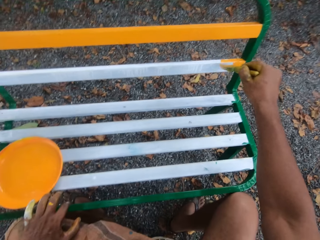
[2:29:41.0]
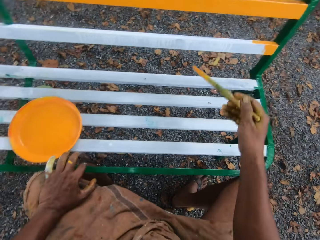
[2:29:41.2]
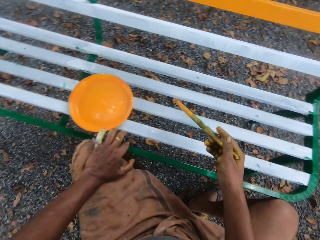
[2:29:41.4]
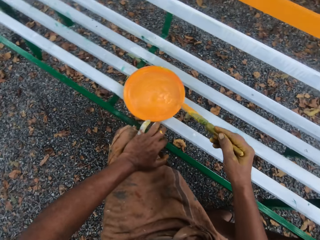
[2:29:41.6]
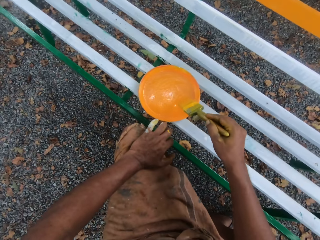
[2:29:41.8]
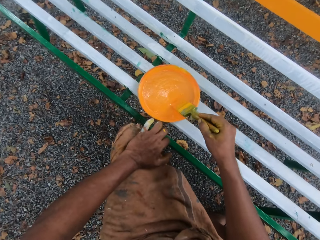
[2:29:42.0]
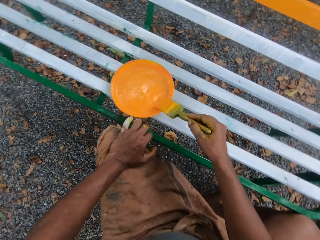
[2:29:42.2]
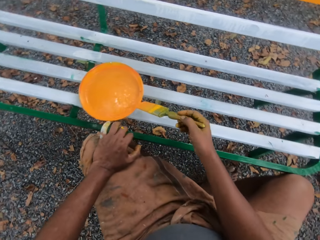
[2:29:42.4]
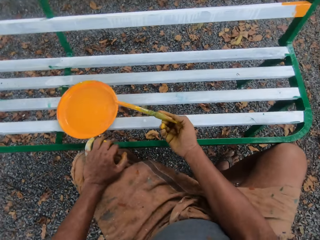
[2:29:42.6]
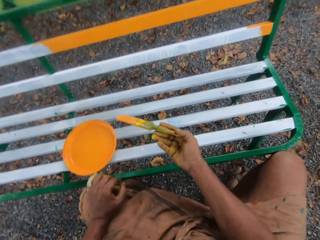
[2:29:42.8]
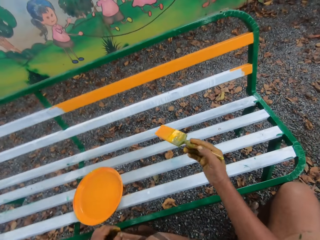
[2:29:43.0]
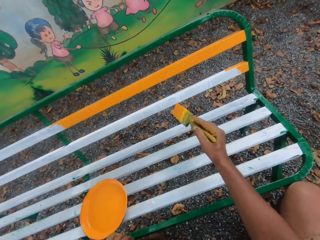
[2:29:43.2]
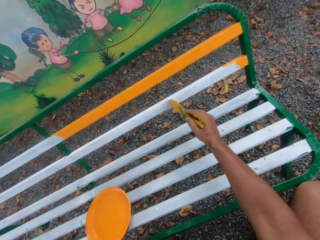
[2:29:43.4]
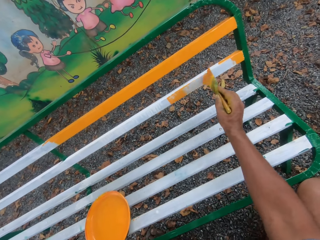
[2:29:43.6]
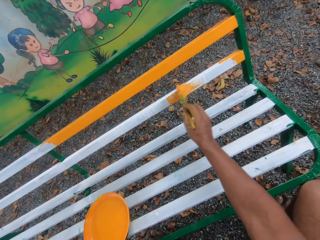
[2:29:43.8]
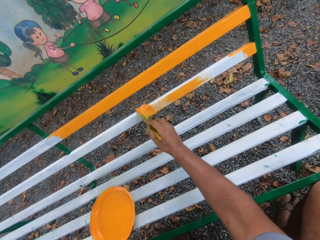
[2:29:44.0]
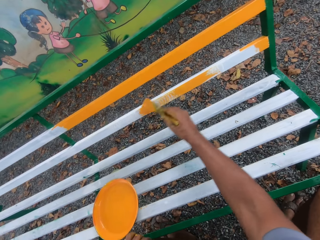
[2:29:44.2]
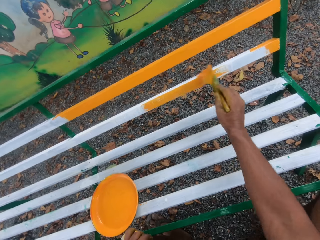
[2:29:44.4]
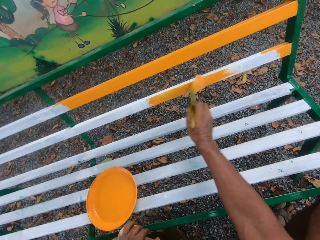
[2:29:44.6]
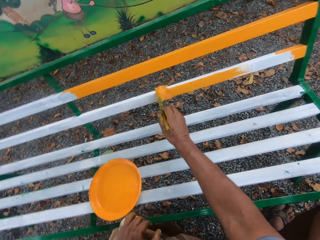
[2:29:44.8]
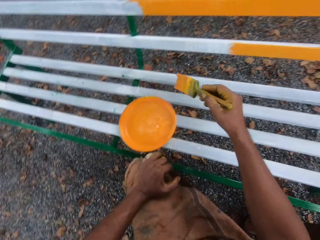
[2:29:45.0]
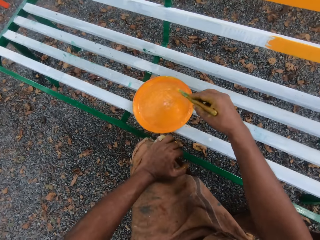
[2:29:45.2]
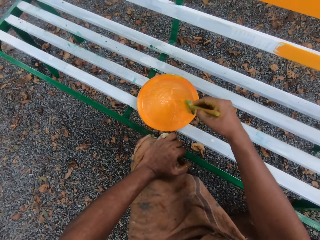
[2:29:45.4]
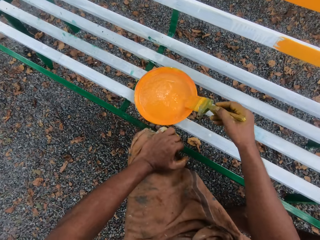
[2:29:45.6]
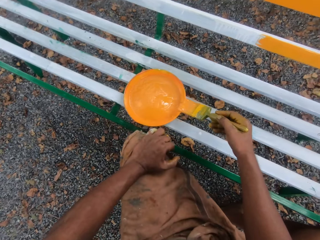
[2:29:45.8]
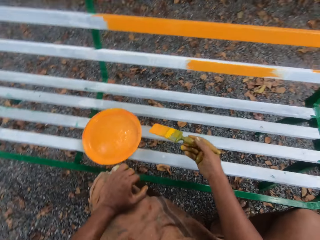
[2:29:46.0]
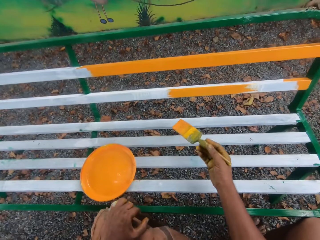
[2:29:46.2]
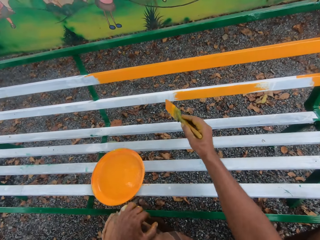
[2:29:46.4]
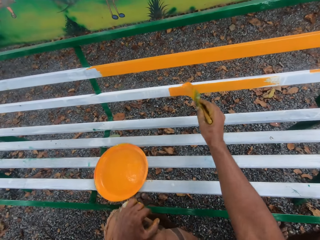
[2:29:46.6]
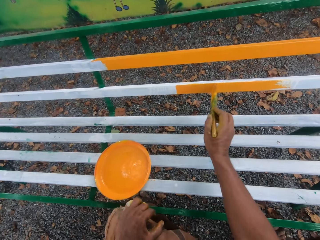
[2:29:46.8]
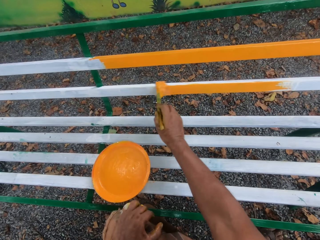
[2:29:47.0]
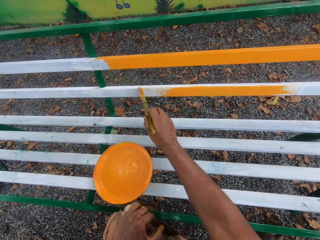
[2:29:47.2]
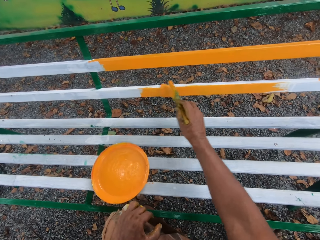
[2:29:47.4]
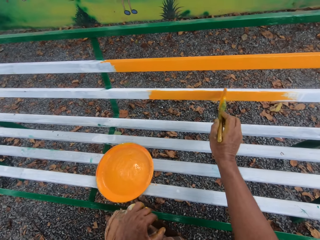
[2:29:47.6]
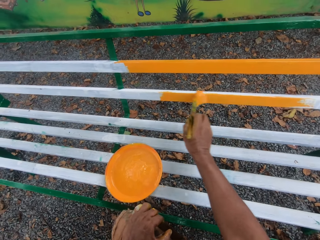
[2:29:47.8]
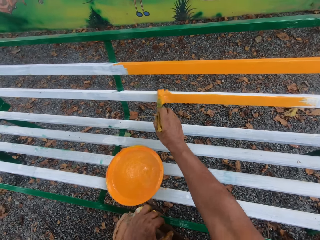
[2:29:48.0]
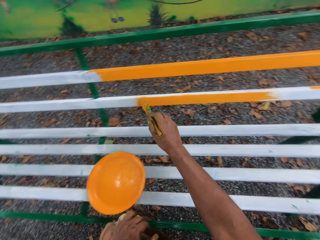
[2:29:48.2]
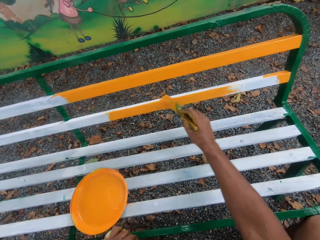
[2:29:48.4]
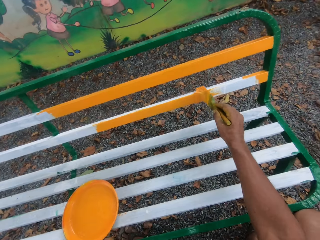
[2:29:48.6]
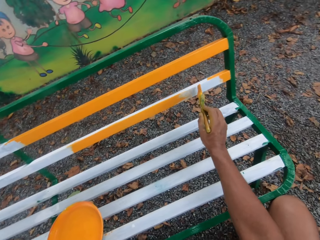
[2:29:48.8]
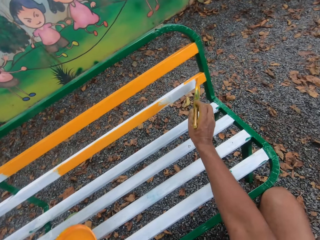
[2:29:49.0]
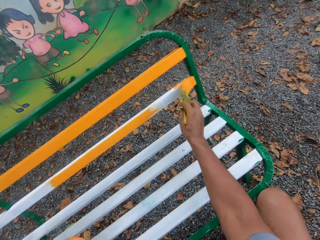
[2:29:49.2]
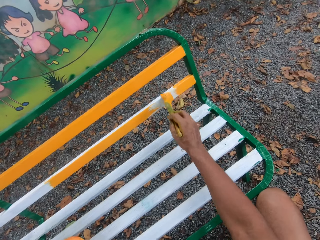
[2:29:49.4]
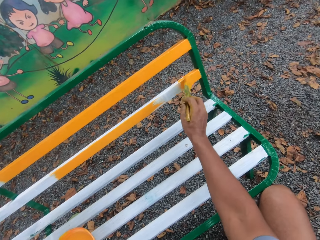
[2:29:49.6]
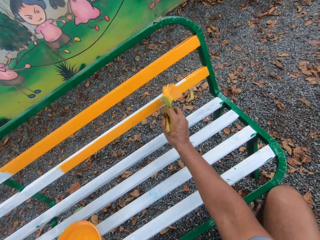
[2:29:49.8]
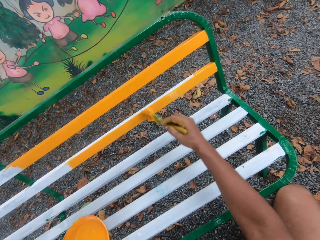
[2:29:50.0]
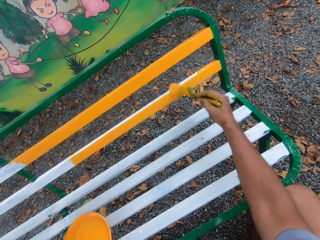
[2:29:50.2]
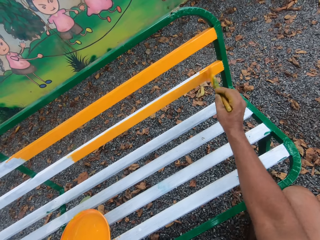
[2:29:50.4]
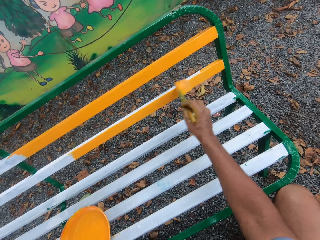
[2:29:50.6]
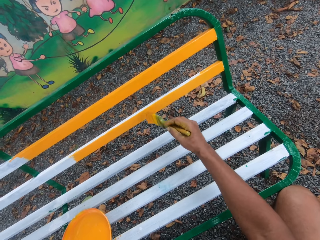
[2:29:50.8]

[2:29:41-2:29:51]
The camera wearer dips the brush into the paint. They paint the bench with the brush. They dip the brush into the paint. They paint the bench with the brush.

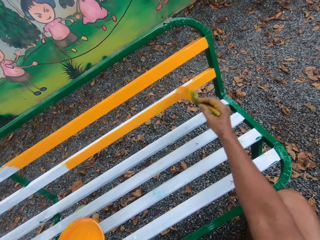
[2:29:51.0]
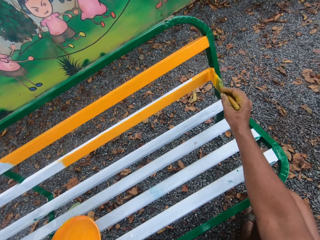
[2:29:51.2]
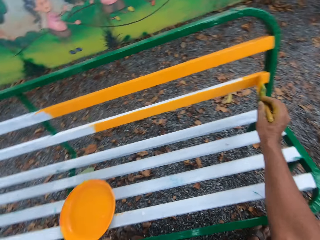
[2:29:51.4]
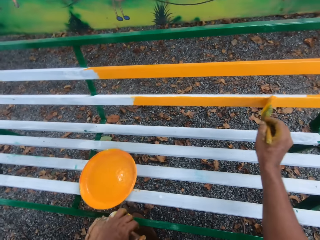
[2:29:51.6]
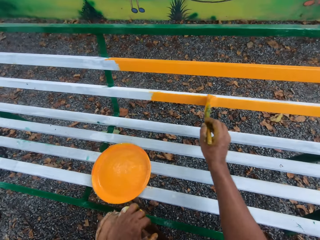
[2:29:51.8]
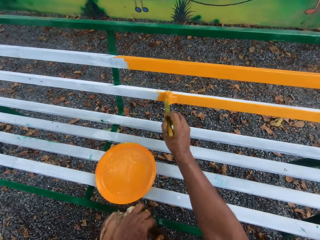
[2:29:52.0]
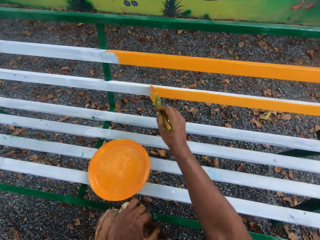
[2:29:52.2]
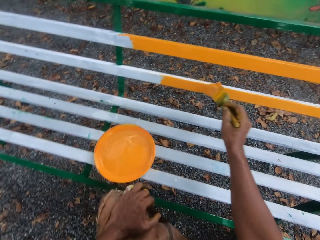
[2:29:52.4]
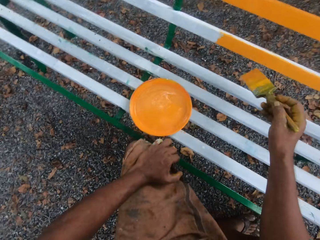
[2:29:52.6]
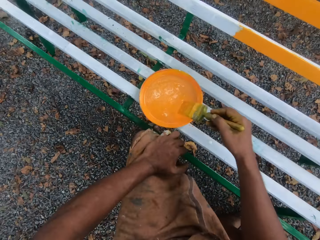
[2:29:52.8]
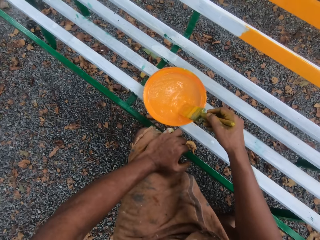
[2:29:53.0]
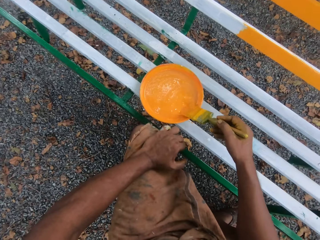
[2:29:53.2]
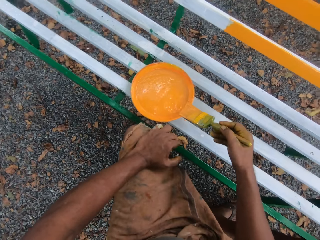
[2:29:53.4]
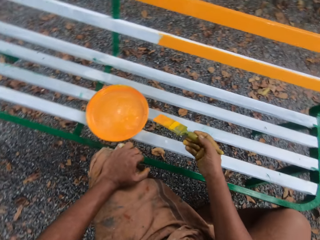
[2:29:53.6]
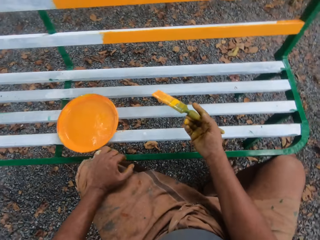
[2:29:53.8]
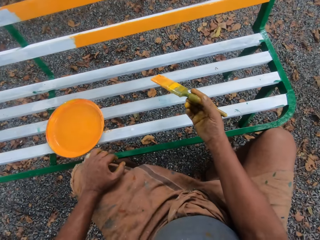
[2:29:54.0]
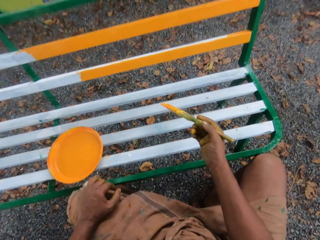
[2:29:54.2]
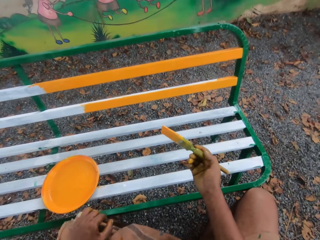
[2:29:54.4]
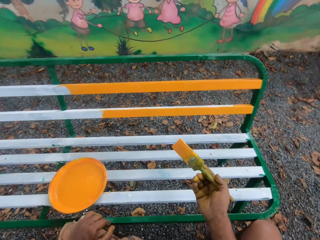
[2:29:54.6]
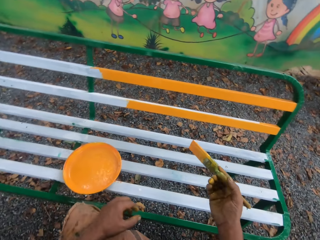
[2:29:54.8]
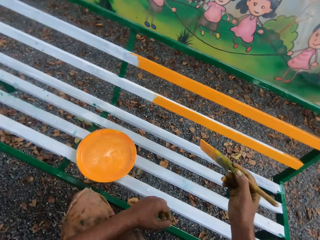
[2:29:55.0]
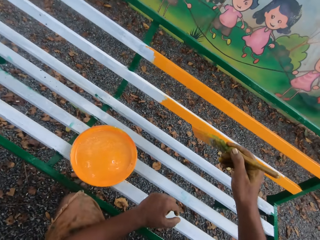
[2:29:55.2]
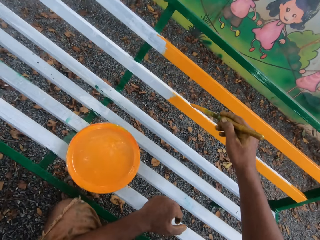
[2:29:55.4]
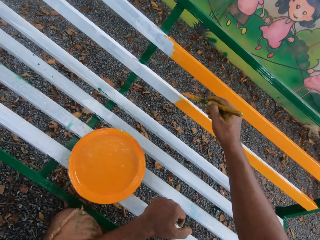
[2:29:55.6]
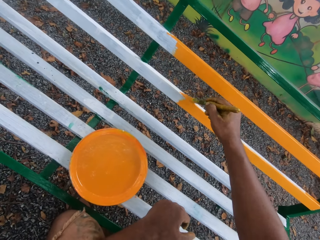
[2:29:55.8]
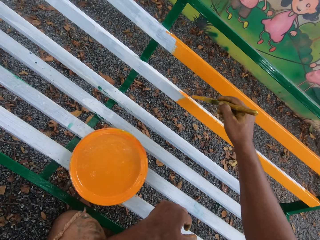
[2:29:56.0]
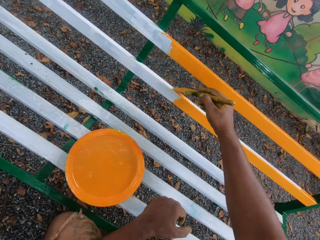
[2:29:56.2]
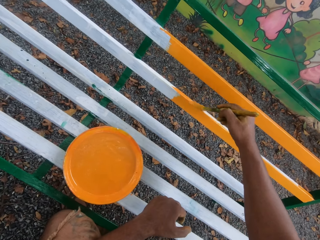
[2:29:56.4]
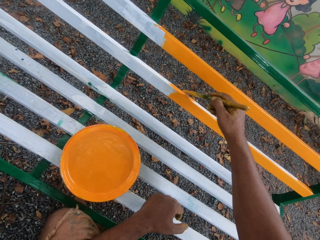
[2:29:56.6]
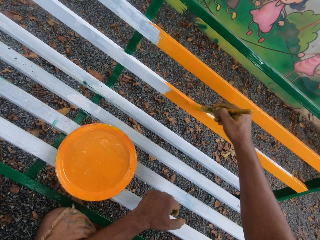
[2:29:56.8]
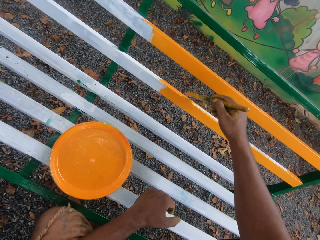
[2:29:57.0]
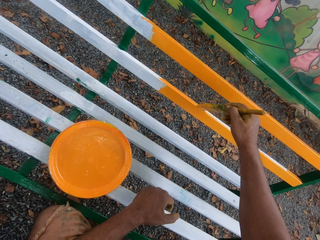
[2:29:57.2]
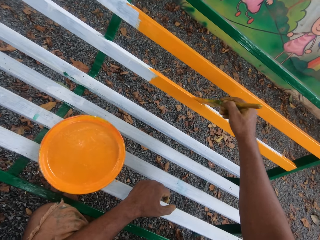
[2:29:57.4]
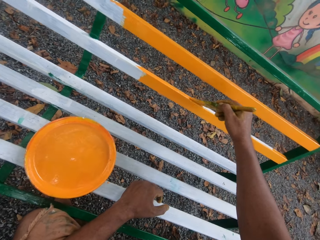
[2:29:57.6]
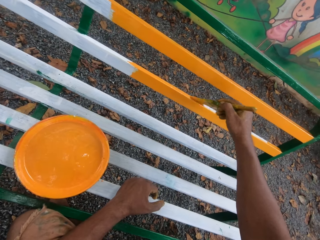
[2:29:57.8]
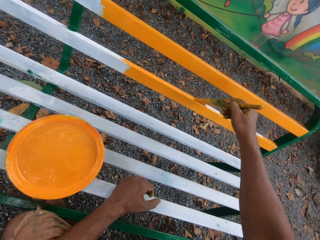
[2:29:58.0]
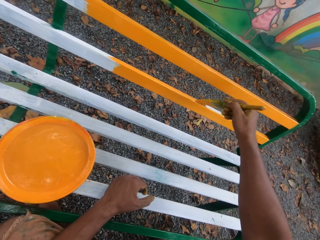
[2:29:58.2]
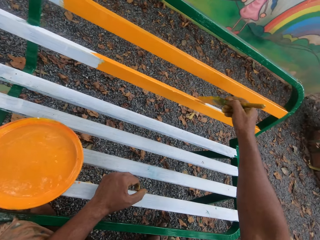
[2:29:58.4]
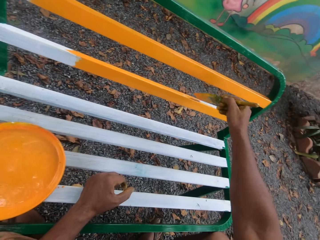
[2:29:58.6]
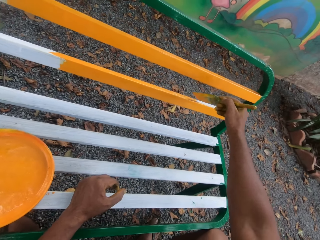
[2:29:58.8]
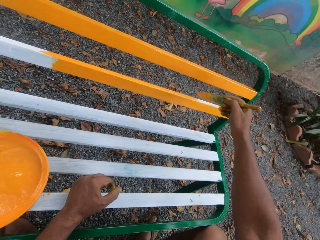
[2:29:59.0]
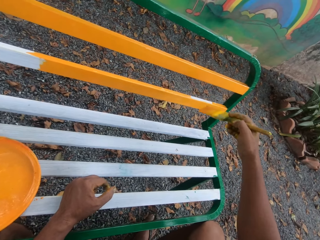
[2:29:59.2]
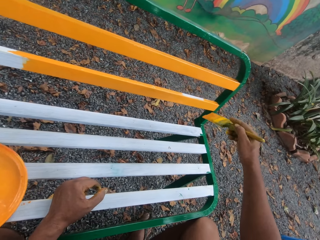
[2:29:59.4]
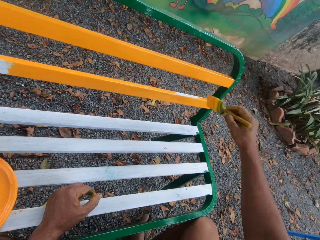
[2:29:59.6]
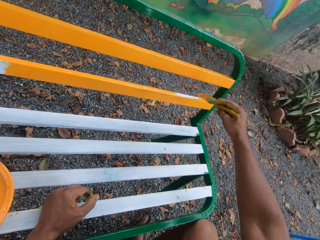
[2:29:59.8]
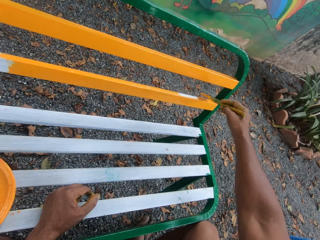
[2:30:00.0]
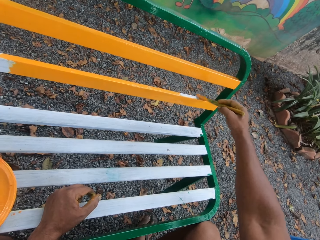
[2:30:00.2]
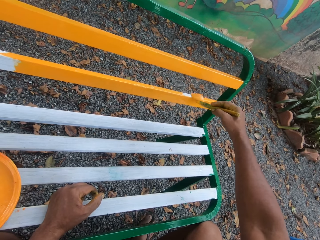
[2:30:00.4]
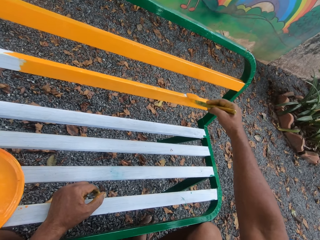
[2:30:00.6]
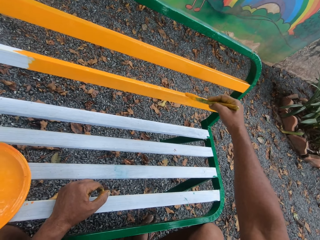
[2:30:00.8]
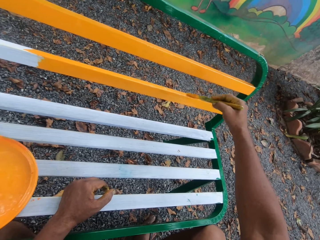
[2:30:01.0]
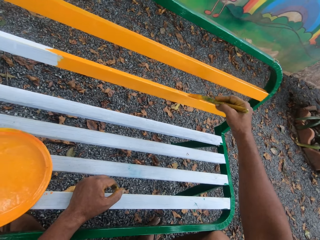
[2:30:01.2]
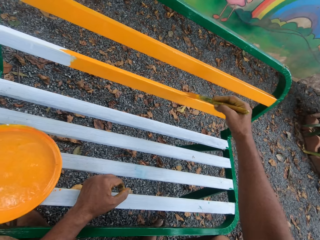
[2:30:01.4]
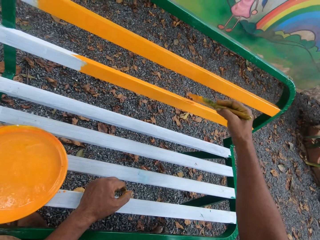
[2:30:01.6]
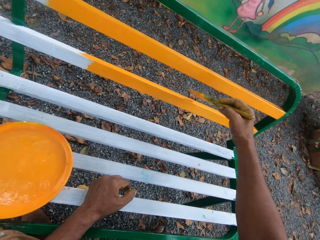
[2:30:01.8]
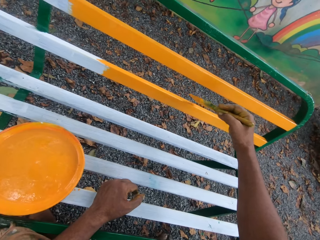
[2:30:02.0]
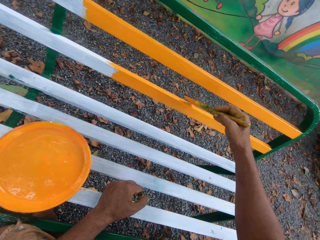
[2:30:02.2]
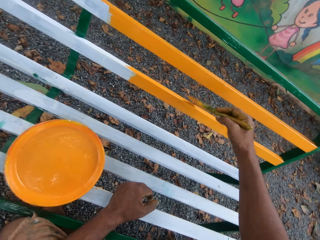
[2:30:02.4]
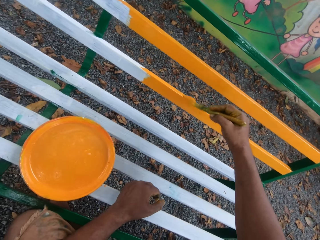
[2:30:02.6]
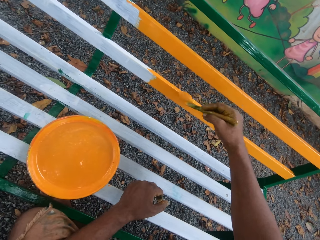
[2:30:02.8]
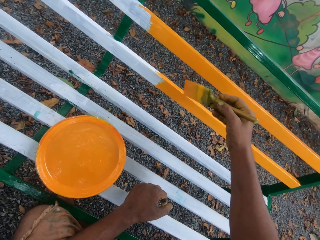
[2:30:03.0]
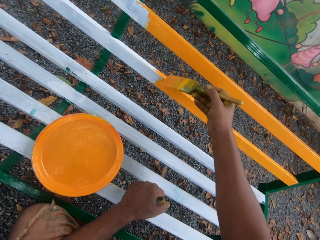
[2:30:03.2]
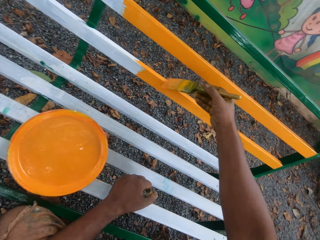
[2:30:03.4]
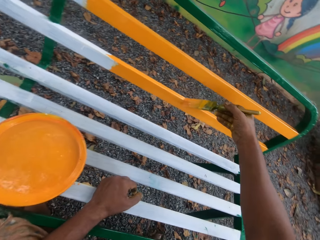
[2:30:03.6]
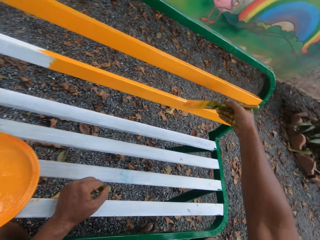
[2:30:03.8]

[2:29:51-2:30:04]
The camera wearer dips the brush into the paint. They paint the bench with the brush.
